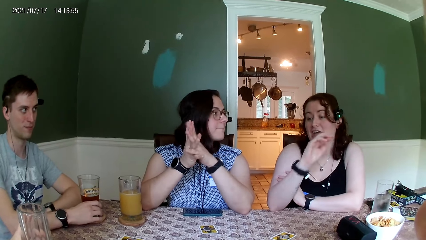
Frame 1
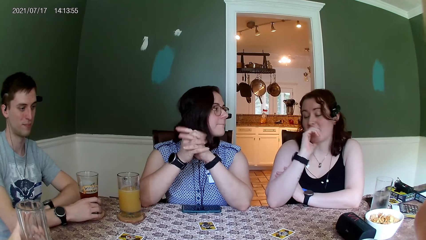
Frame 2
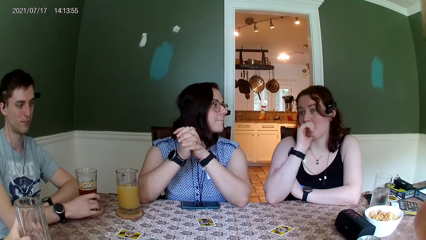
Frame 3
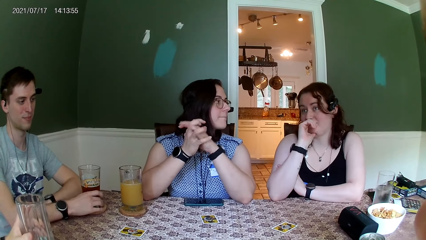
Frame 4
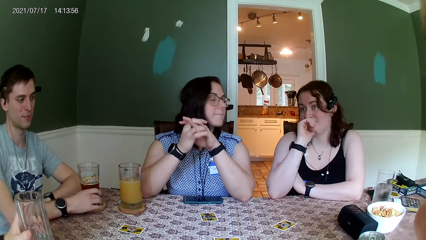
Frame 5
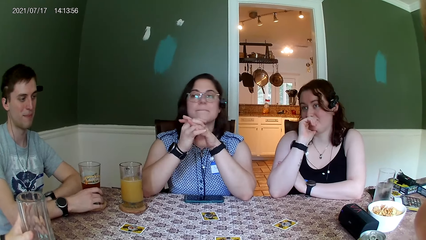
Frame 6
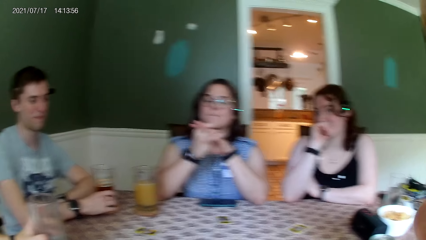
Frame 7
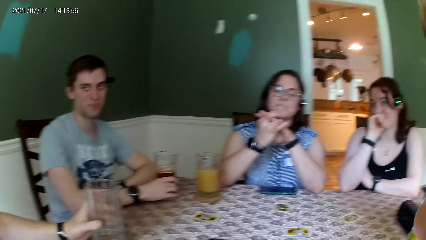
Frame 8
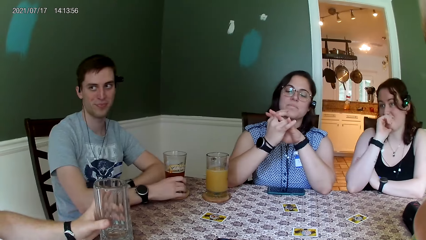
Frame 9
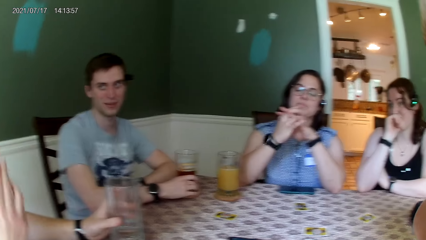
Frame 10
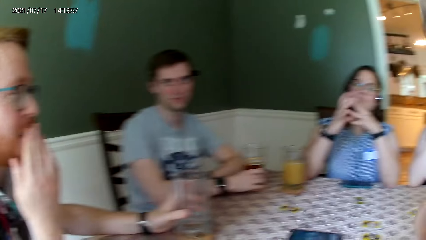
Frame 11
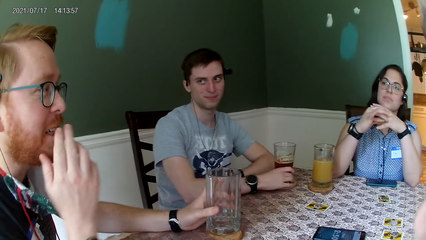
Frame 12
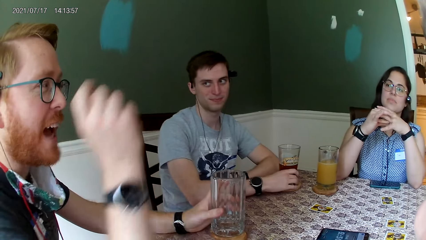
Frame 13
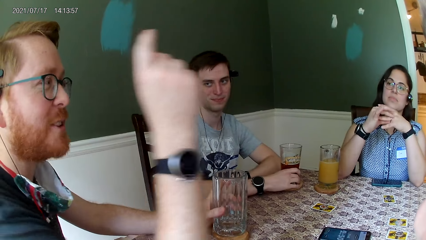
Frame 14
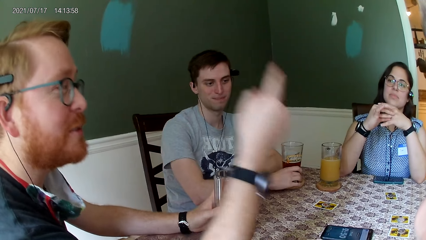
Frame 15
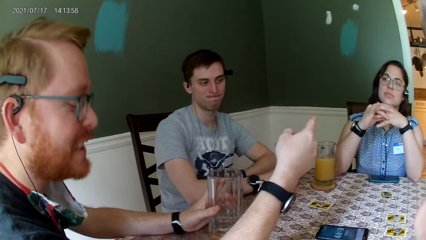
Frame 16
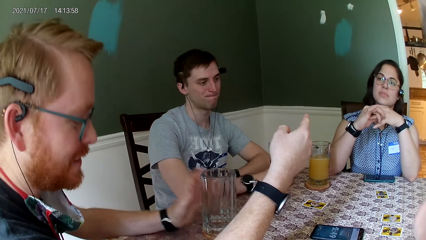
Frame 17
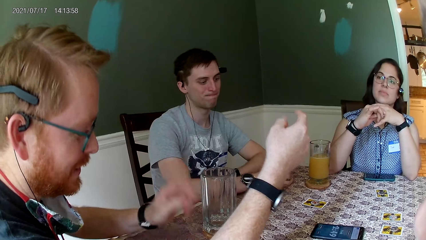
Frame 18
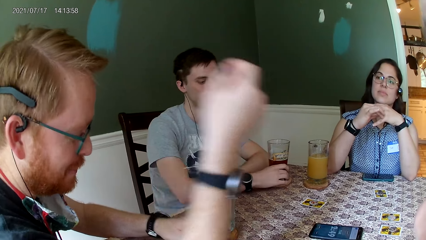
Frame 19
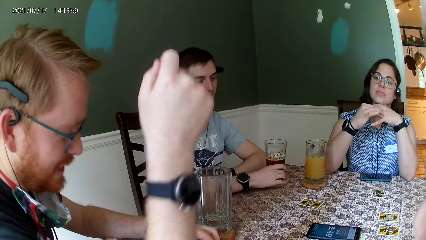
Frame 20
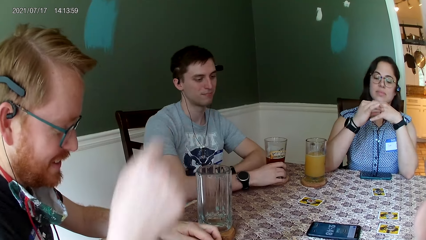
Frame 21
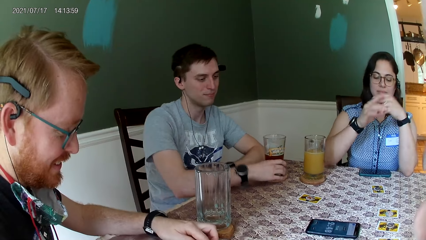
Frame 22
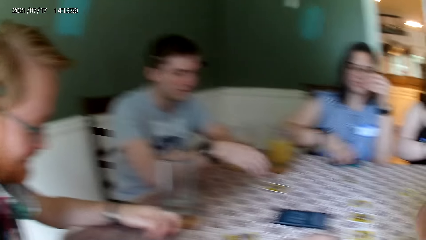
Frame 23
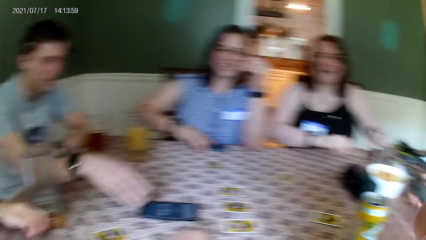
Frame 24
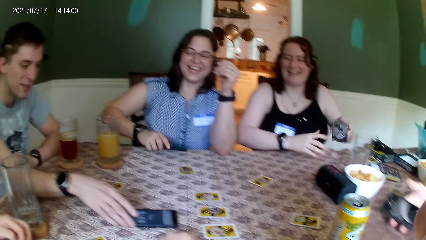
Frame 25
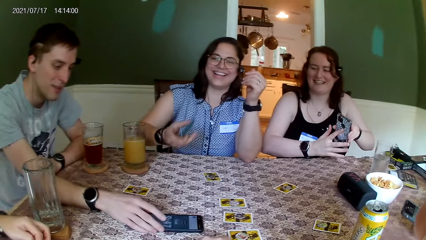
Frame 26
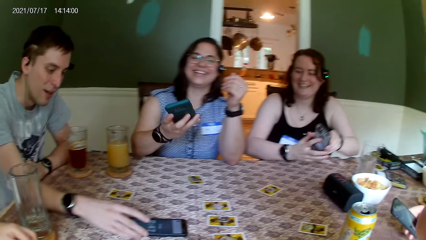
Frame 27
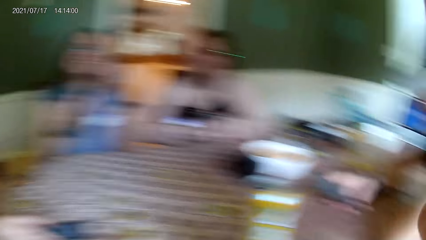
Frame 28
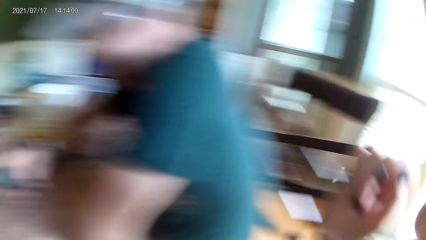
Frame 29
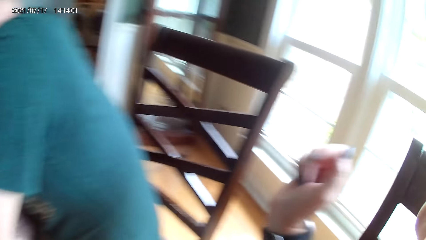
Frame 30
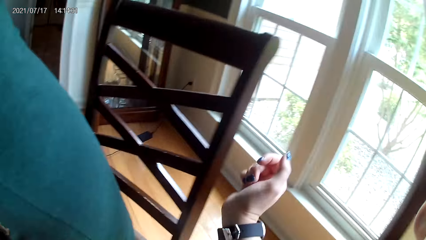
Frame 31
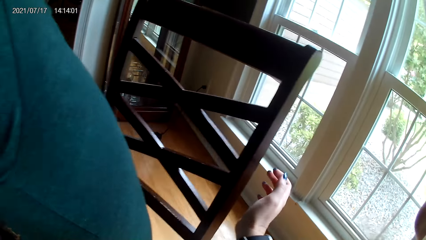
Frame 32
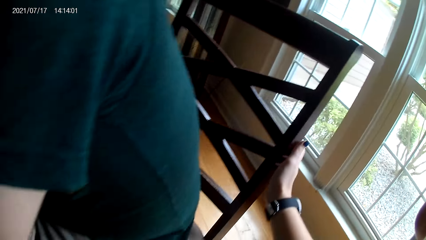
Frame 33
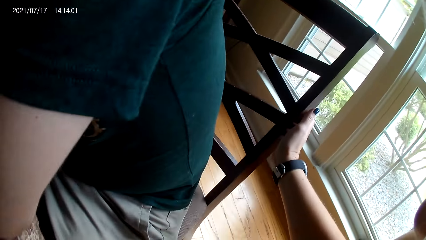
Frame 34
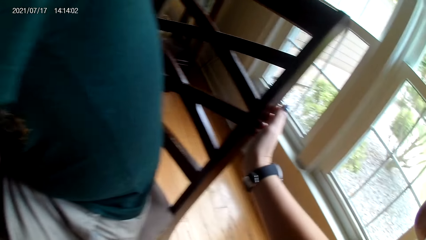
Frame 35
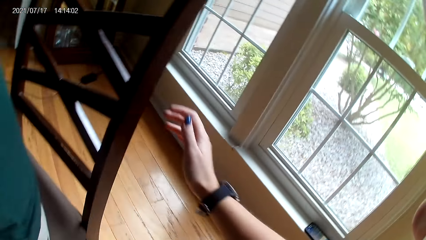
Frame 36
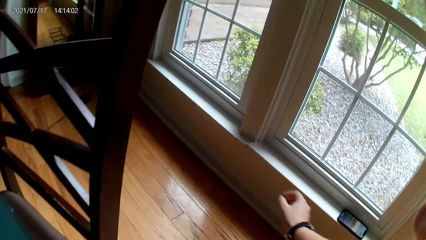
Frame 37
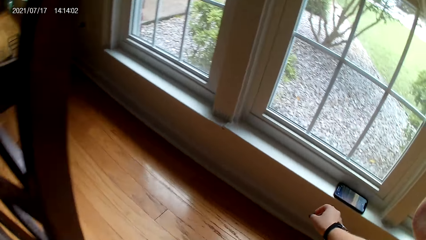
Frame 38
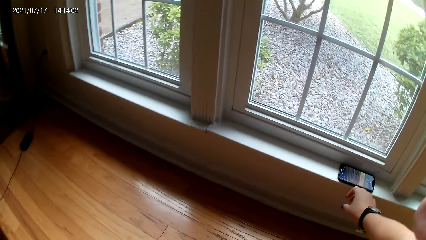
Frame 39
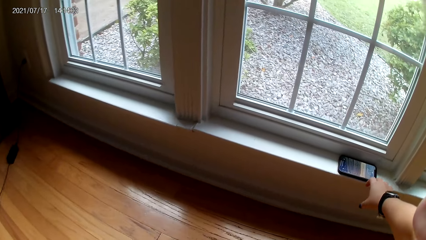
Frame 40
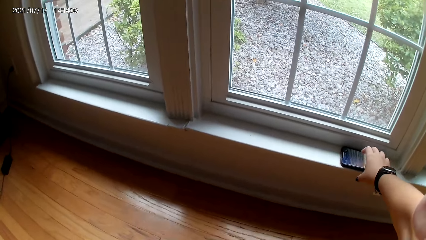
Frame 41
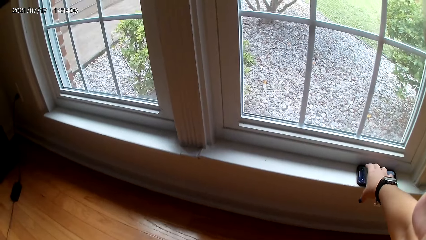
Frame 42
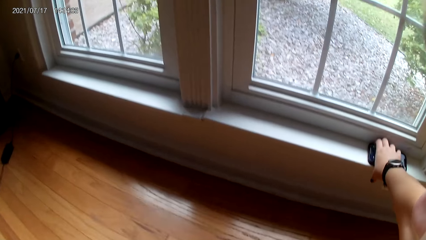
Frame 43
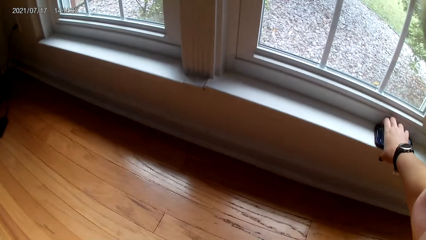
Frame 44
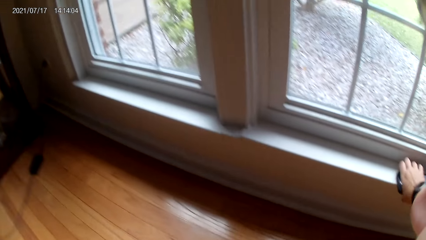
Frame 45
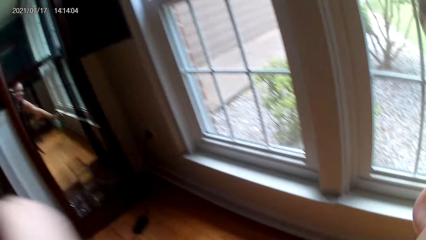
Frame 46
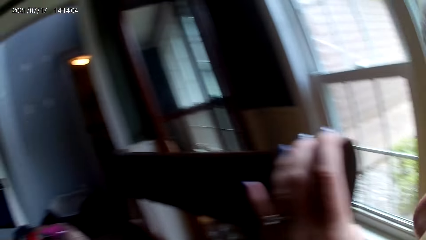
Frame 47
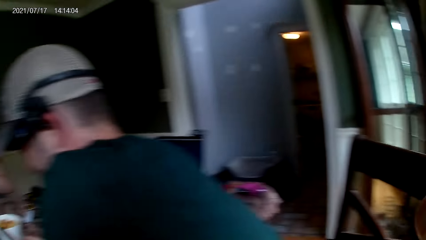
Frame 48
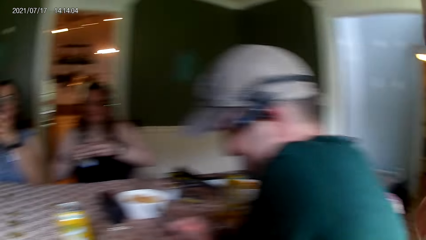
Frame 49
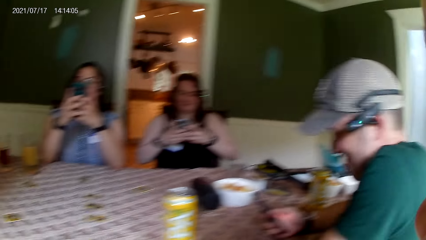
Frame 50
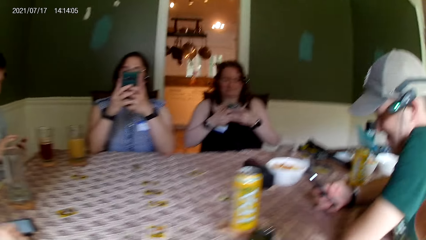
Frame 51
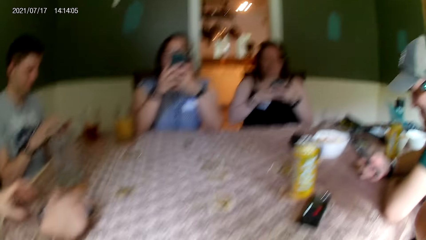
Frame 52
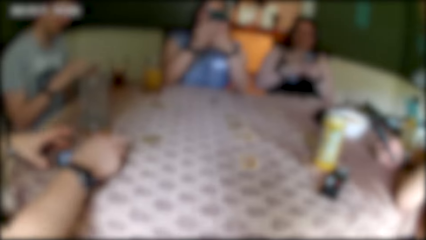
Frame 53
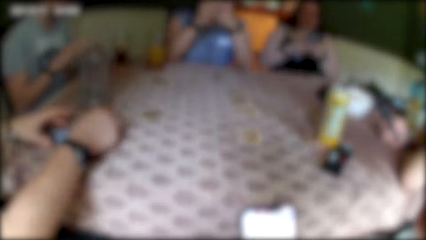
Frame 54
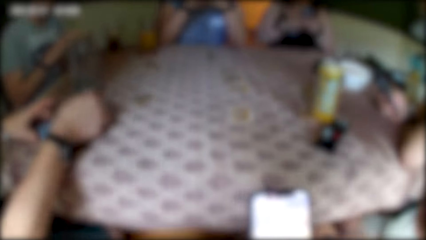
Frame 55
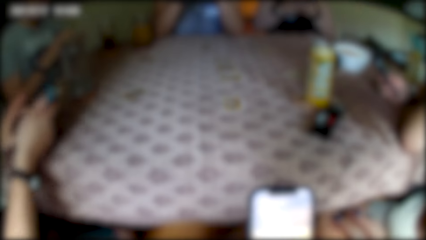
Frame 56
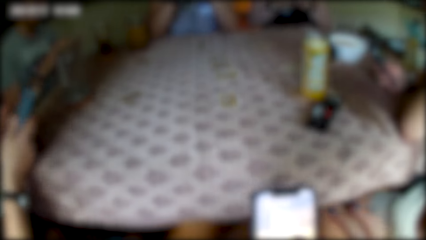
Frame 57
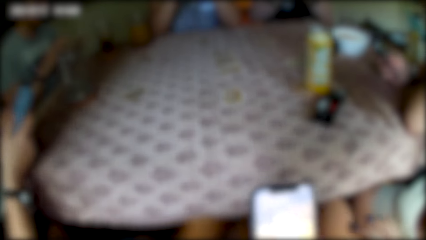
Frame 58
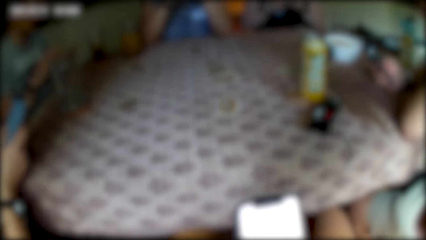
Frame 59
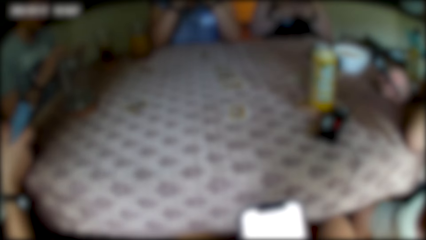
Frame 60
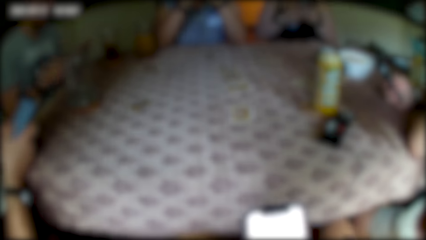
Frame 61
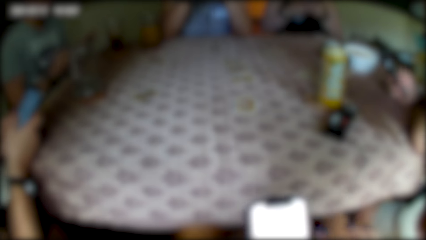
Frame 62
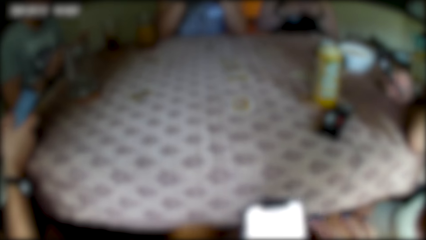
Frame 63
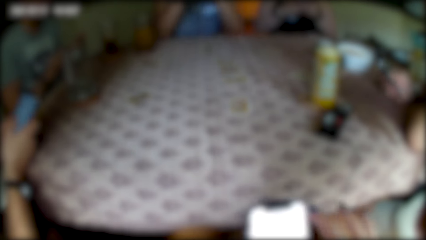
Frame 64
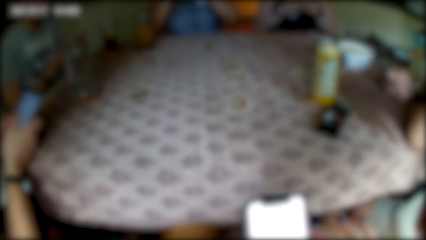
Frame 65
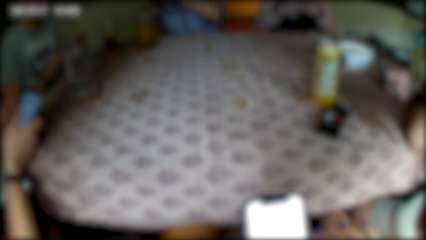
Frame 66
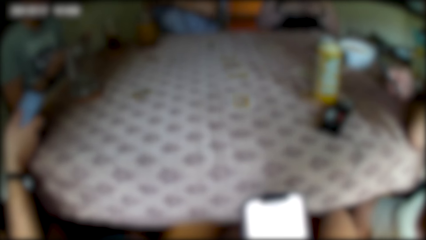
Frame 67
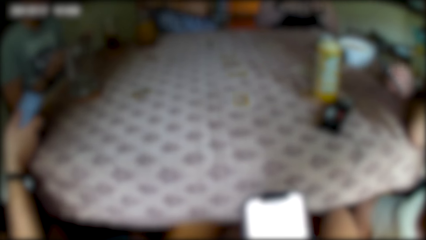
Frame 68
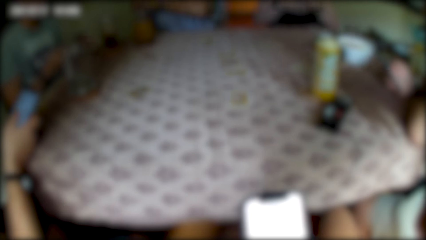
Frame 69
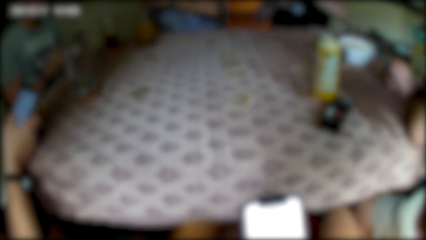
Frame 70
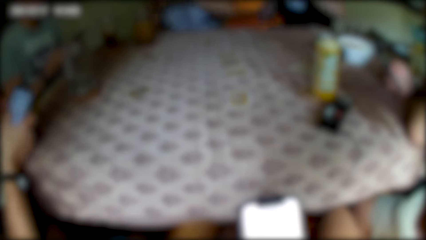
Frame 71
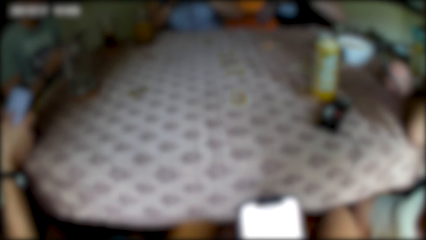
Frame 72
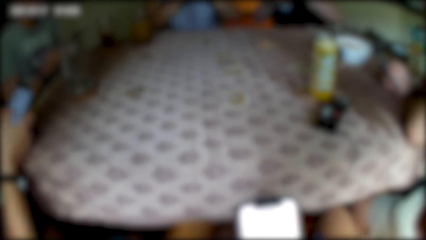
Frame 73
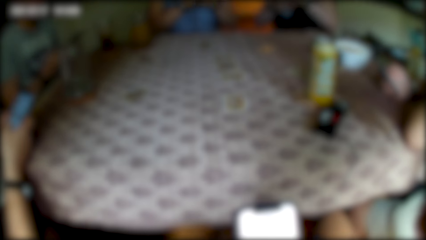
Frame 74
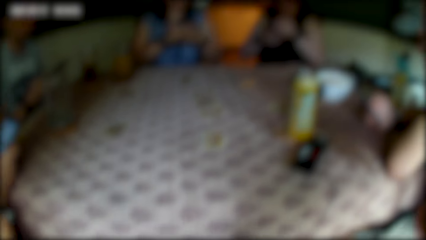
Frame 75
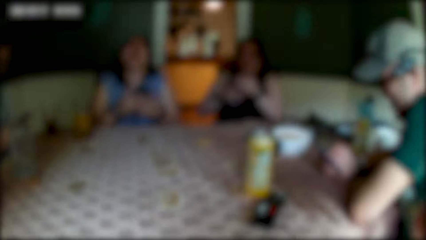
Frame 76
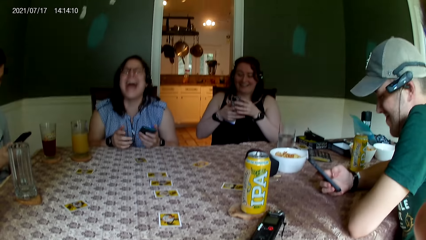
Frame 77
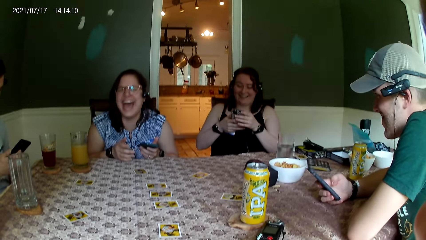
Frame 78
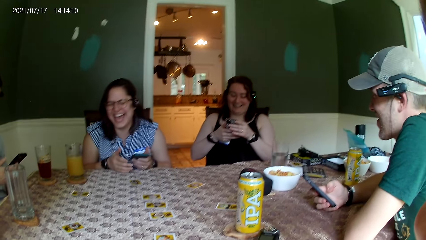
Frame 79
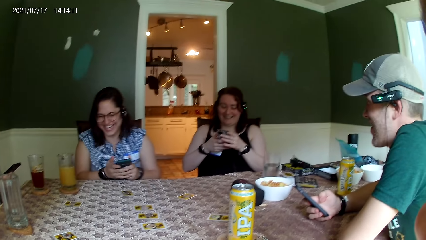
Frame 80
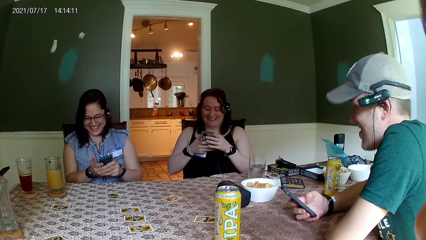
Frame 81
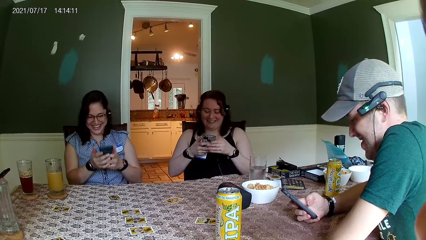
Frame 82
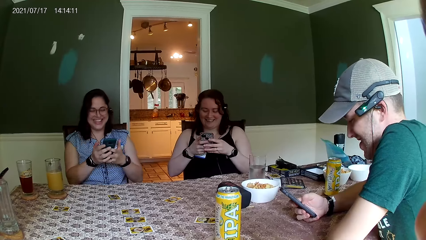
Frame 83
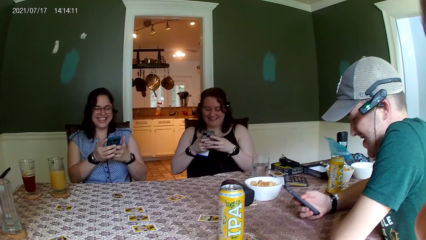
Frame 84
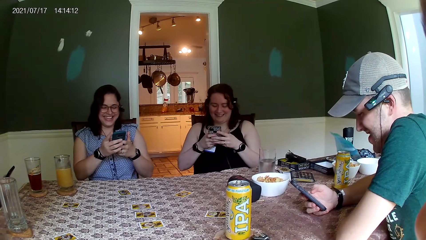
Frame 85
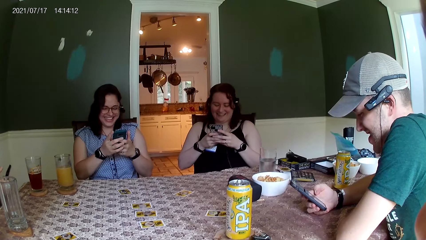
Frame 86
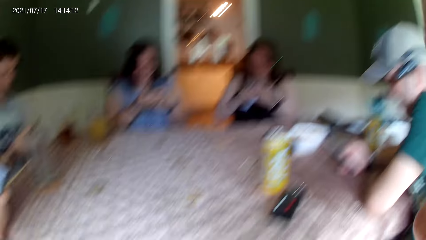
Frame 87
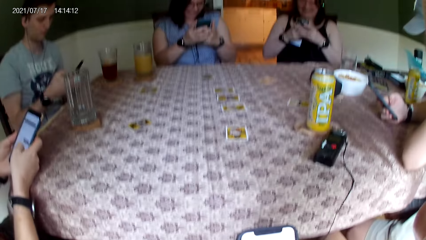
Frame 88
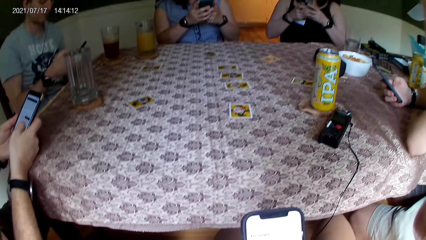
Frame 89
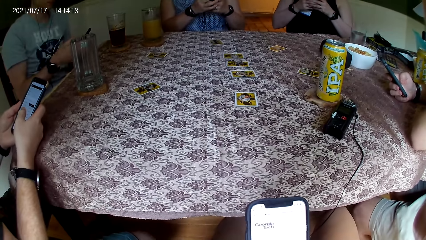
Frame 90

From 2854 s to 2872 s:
A man speaks to the group of people at the table. Another man picks up a phone from the table with his right hand. The camera wearer picks up a phone from a window with her right hand. A woman holds a phone with both hands. The camera wearer operates the phone with both hands. Another man operates the phone in his right hand. Another woman operates a phone with both hands.
